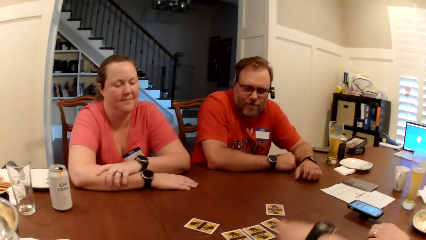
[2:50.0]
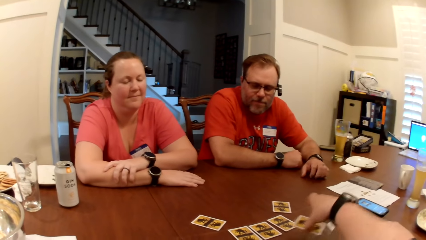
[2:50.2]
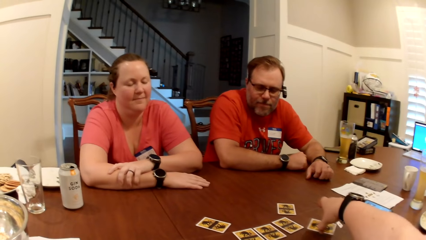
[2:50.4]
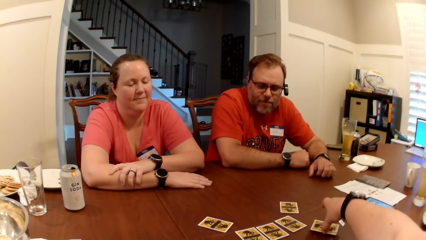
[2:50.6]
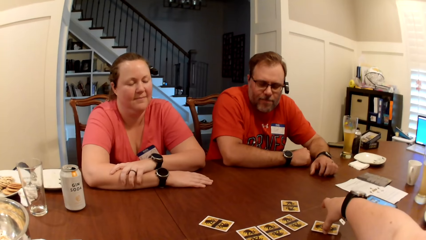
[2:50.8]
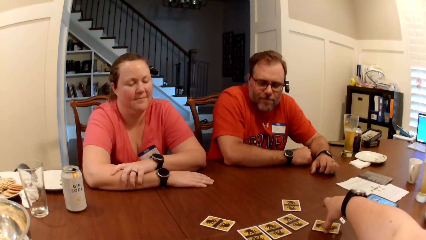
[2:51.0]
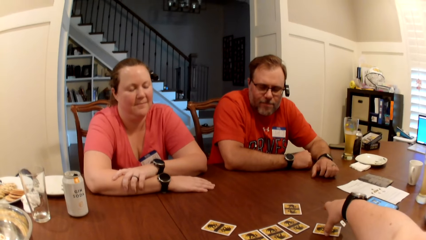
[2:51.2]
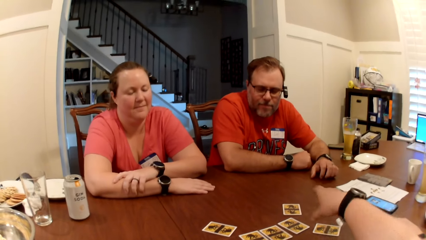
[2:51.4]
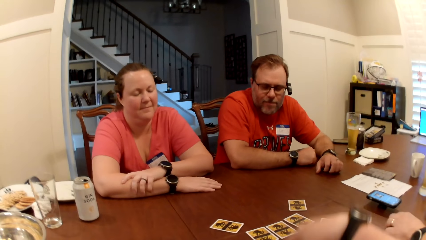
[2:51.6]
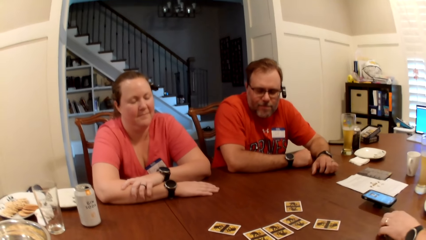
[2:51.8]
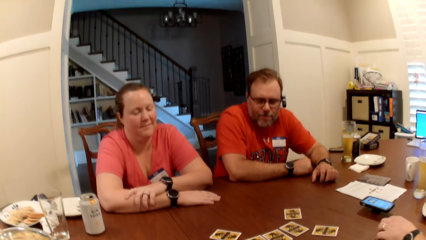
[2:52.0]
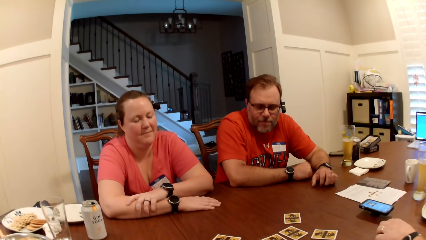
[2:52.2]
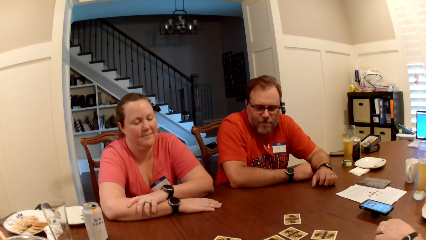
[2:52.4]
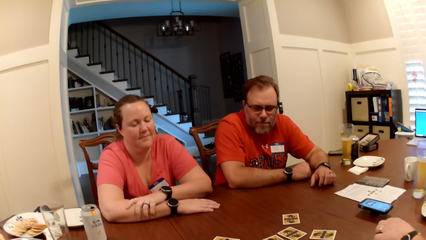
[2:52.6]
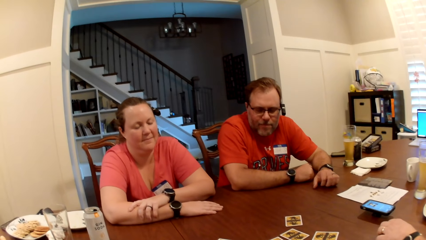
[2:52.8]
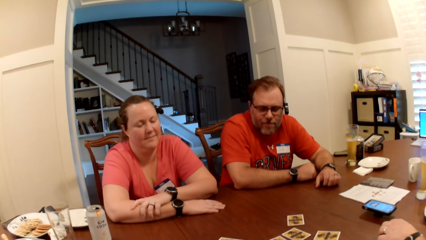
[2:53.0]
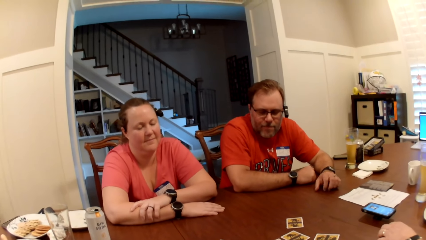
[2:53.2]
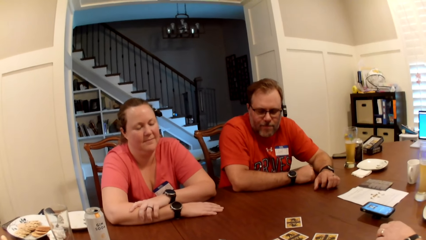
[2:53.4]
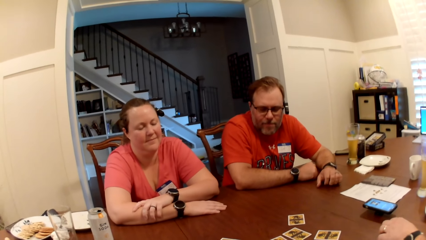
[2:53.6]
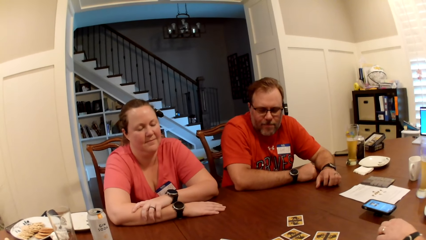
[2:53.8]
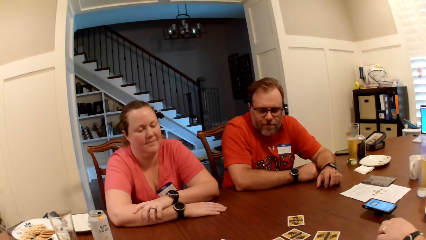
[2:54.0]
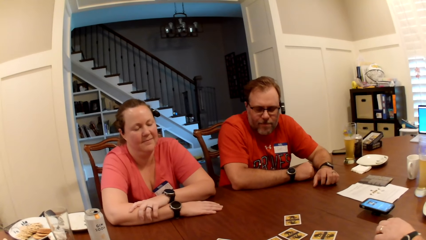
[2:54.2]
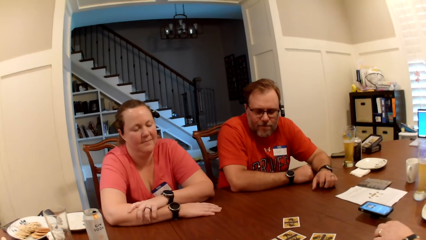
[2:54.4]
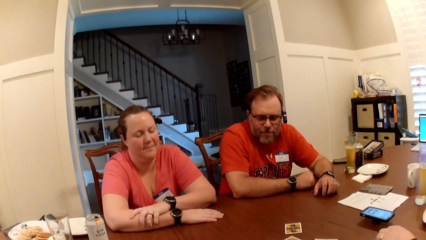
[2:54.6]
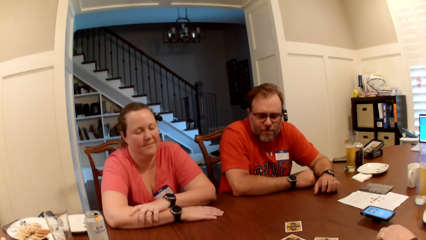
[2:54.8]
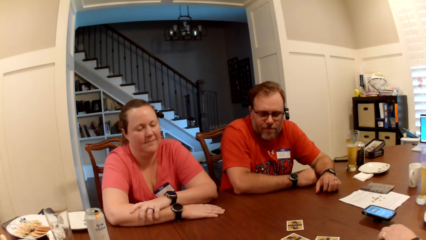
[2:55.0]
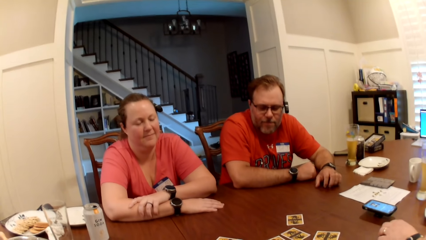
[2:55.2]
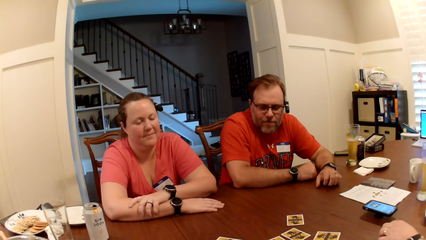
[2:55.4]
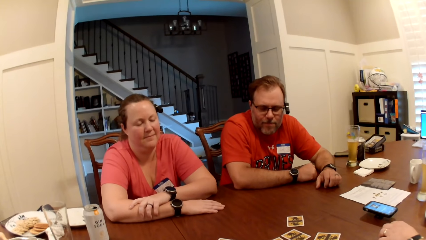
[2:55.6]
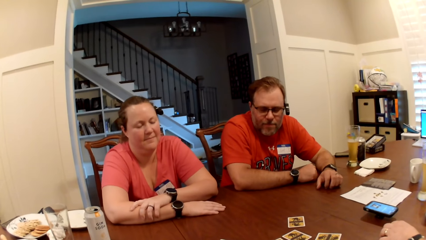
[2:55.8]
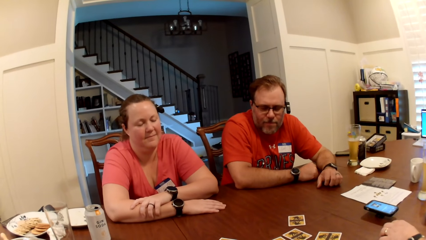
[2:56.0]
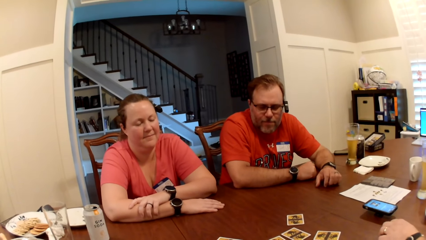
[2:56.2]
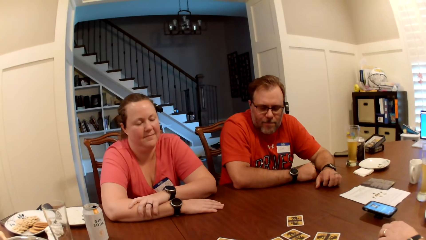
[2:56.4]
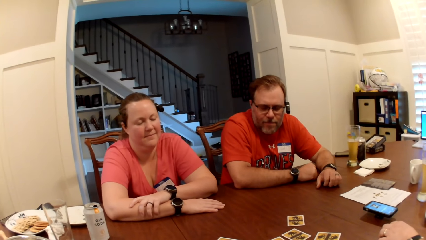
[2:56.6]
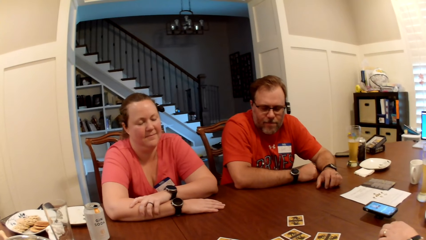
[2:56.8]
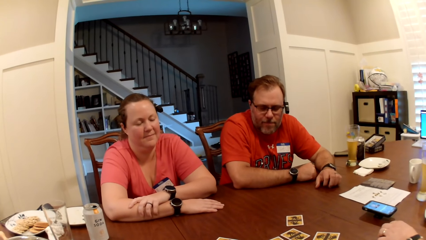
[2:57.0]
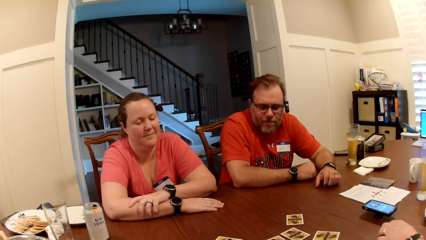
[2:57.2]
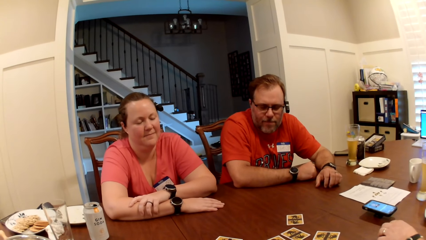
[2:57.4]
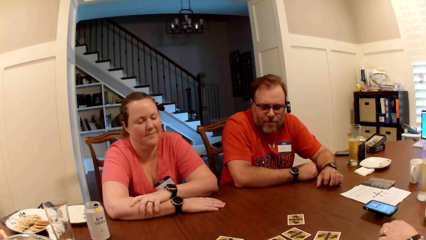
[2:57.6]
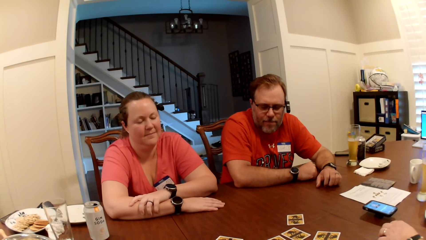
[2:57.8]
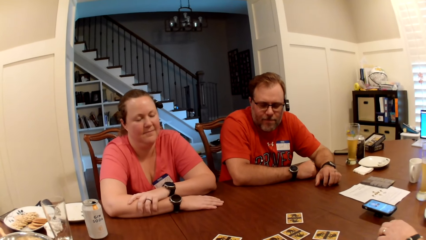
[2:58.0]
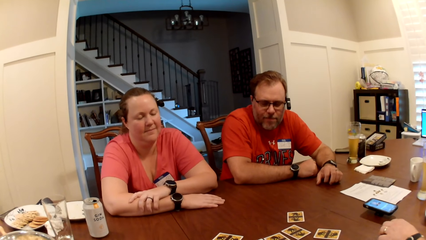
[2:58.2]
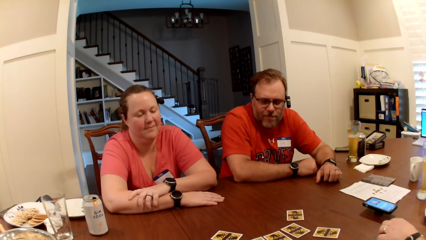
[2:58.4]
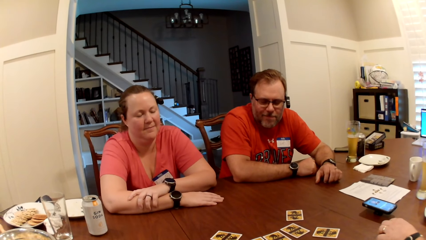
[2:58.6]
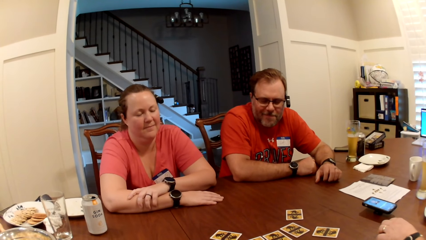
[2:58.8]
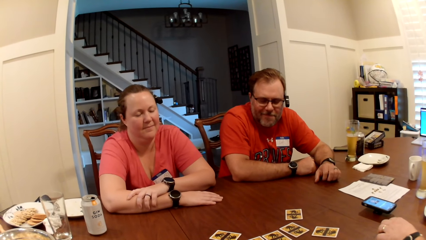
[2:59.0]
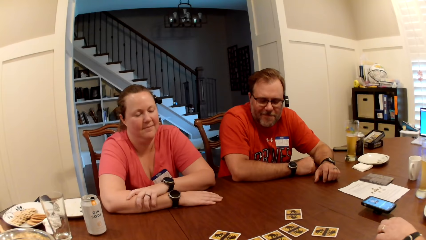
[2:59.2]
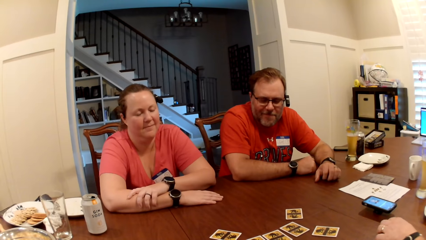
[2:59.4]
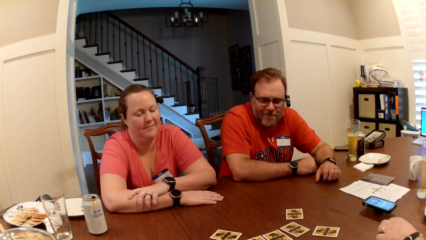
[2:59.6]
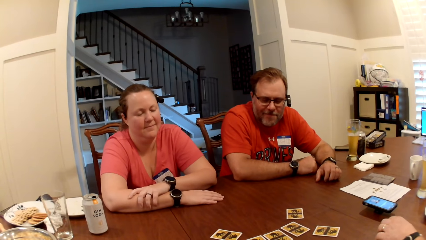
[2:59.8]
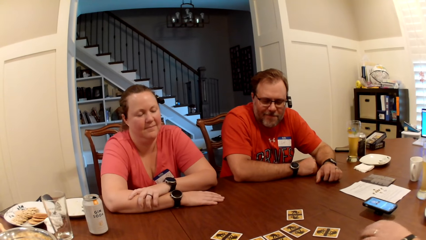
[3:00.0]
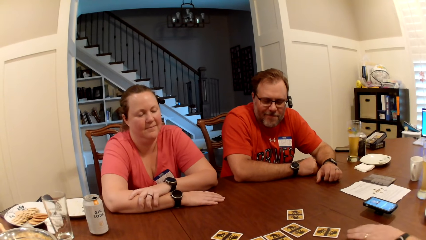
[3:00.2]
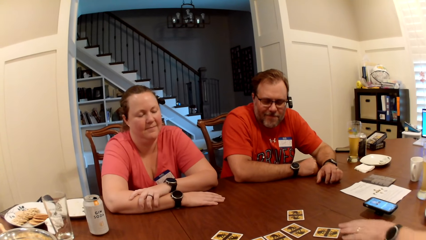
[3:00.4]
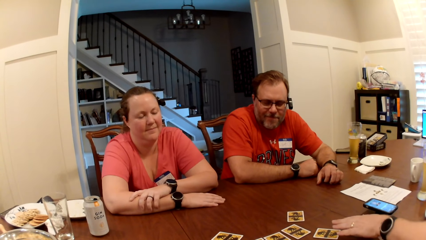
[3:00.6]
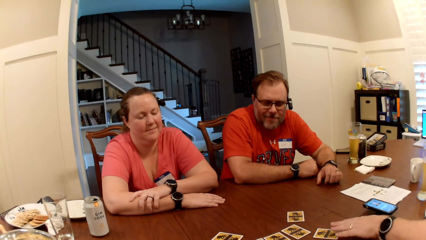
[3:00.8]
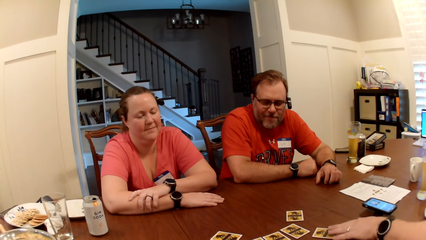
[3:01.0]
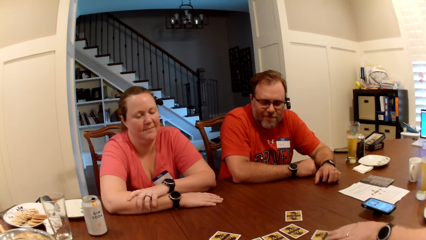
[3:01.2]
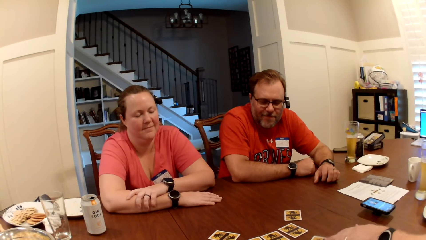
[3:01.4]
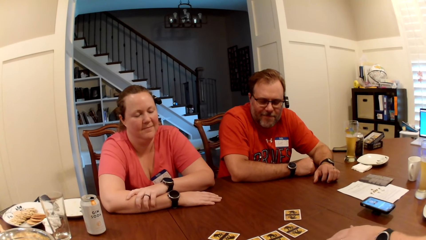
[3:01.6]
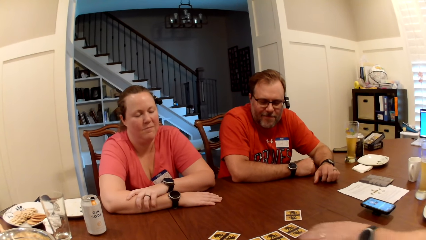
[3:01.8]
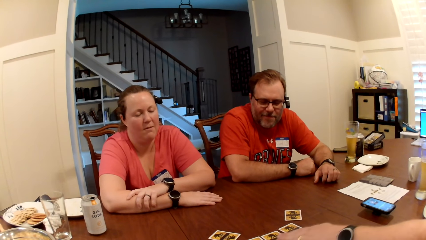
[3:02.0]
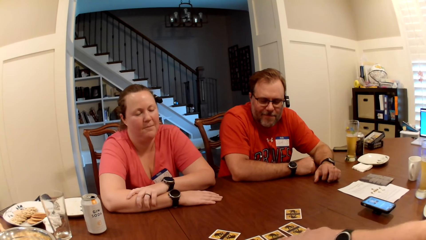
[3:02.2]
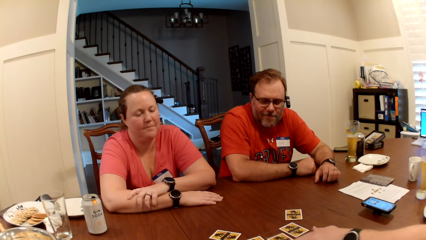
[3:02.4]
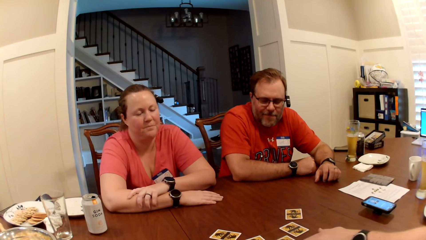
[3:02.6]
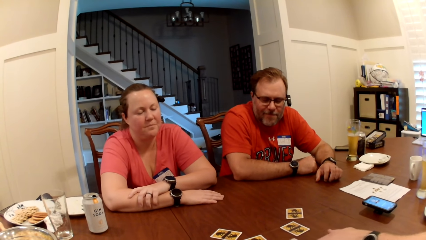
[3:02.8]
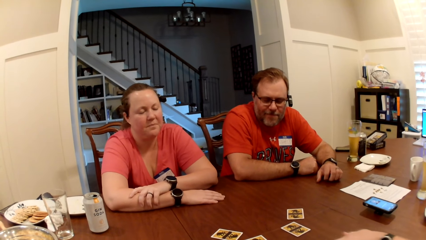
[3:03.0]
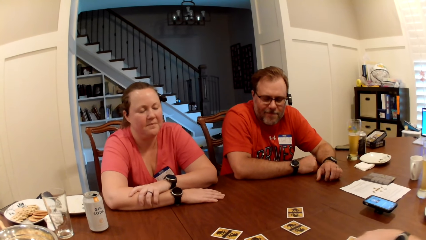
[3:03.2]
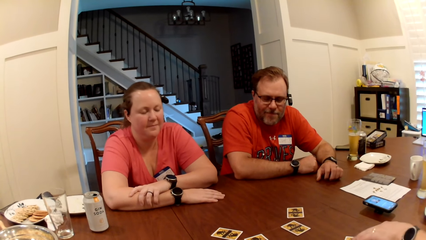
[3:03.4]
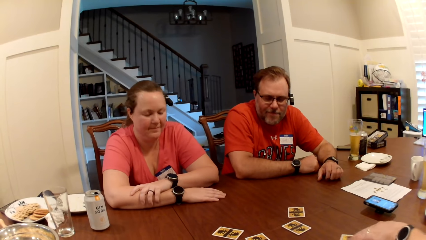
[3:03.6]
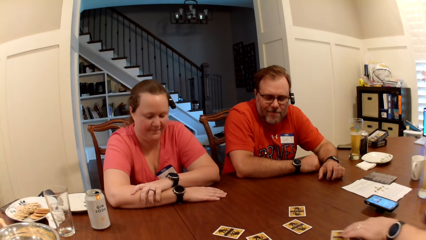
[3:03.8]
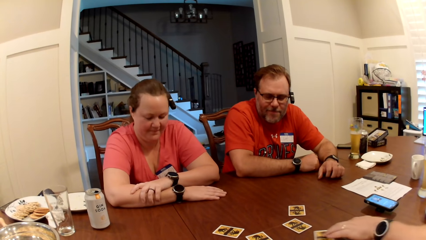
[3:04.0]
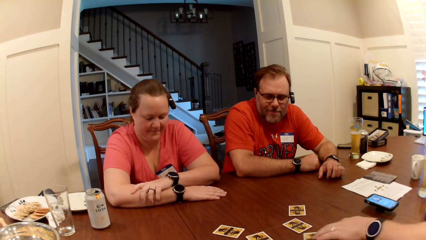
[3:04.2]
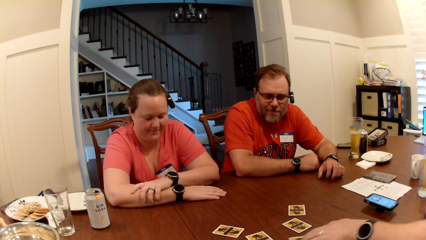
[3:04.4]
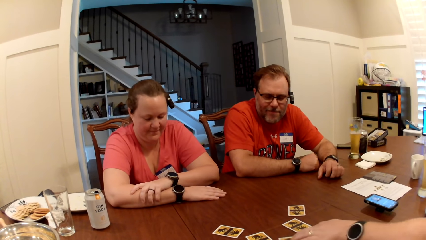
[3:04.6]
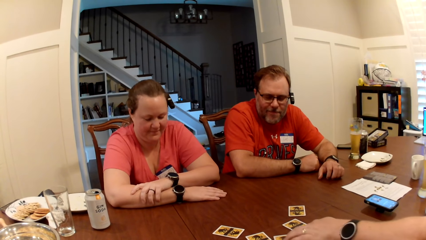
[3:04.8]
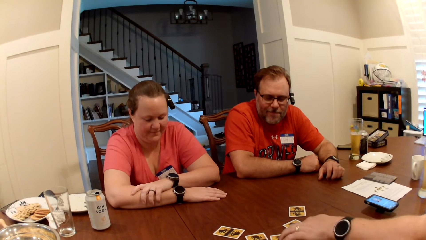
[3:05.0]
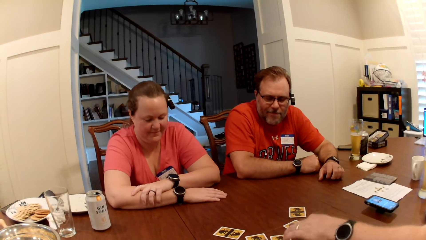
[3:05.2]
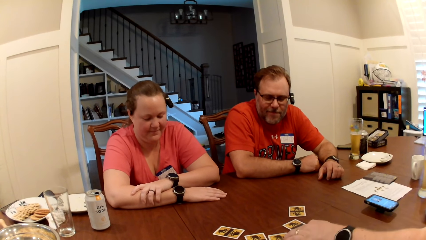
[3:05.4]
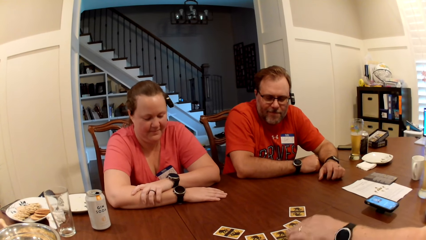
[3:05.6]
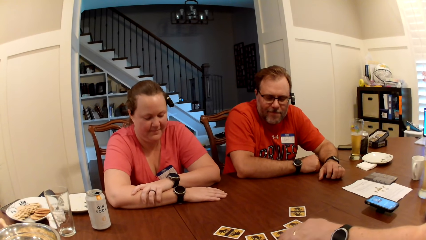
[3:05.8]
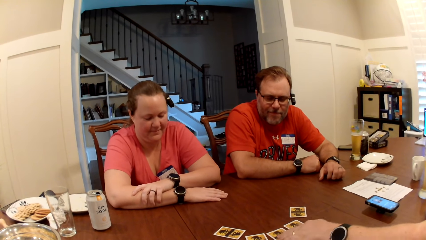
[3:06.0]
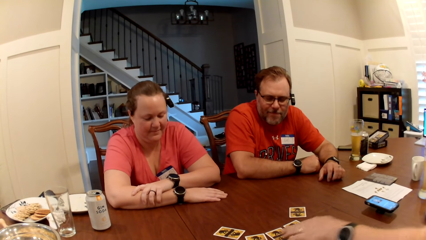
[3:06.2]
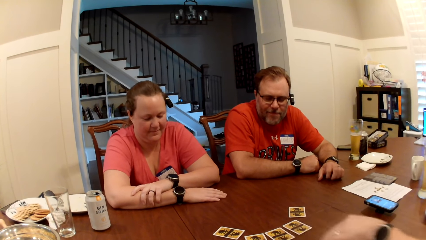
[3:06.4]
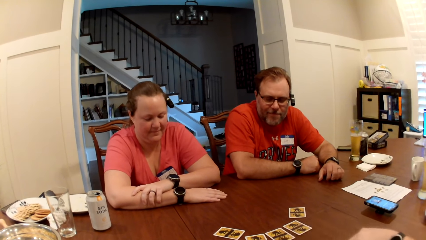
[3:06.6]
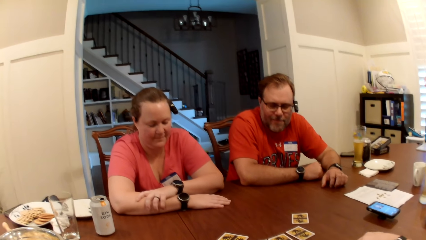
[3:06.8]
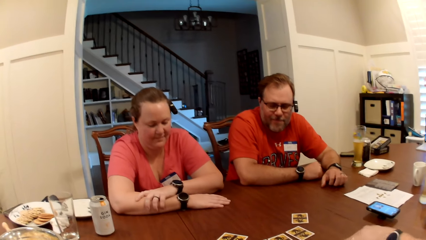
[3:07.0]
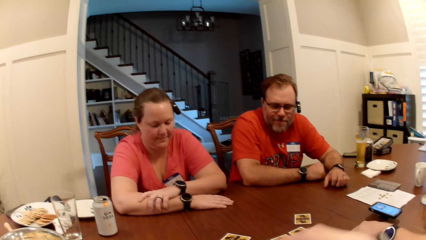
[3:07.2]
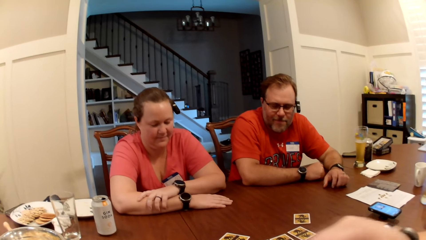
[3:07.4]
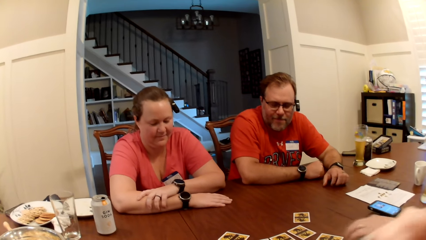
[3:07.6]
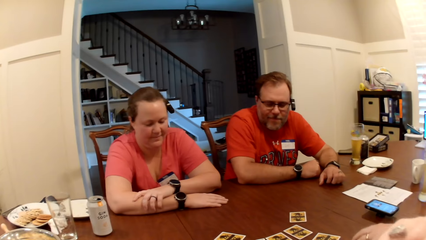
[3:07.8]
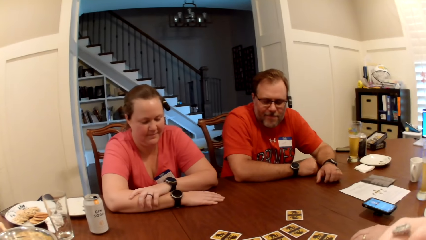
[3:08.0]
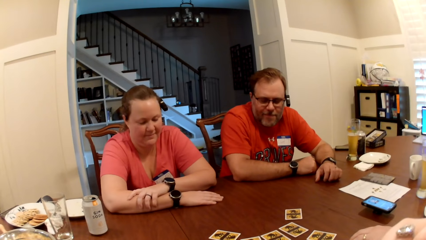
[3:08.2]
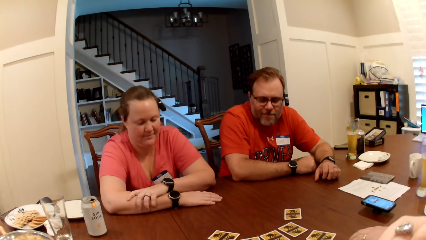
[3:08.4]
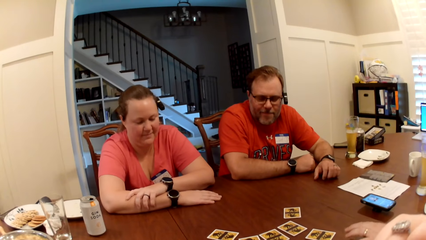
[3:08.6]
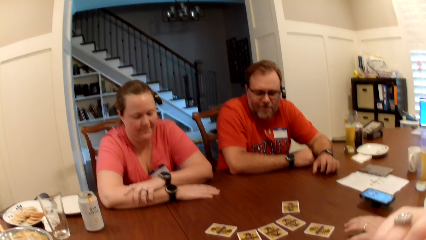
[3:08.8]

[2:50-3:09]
The camera wearer picks up the role card on the table with her right hand. She drops the role card on the table with her right hand. A man moves the role card on the table with his left hand repeatedly. The camera wearer moves her right hand.
